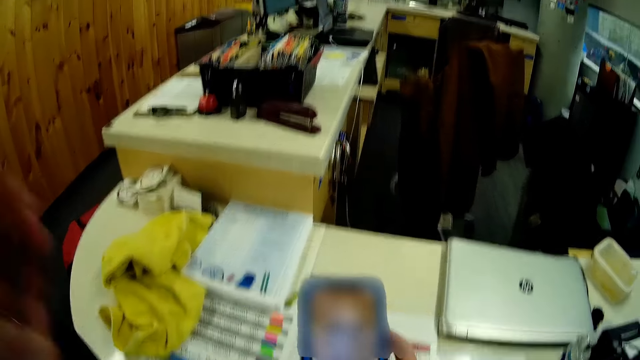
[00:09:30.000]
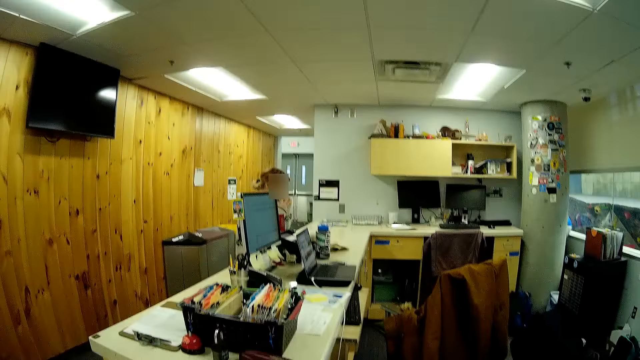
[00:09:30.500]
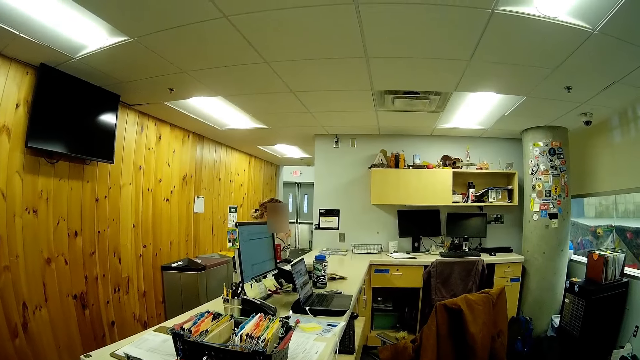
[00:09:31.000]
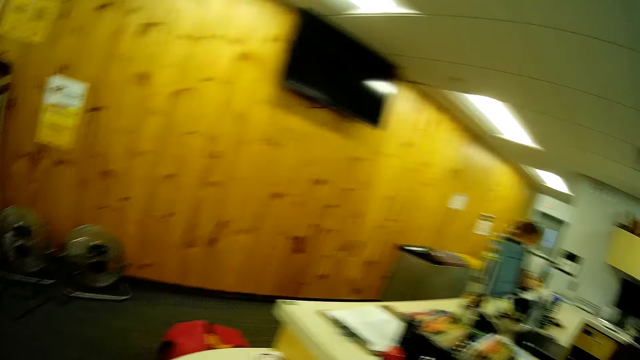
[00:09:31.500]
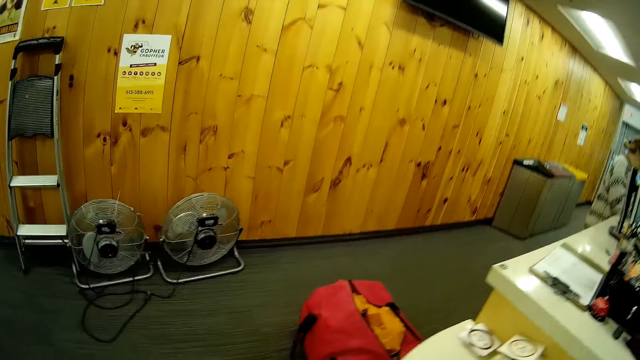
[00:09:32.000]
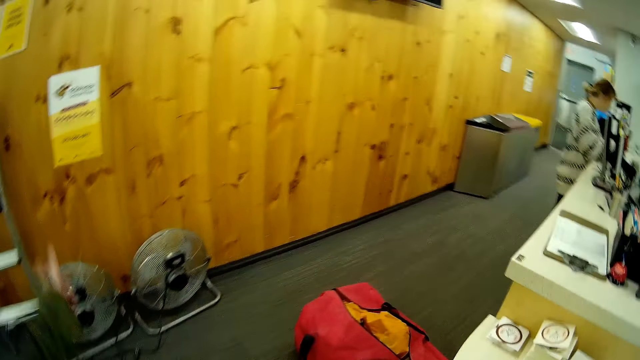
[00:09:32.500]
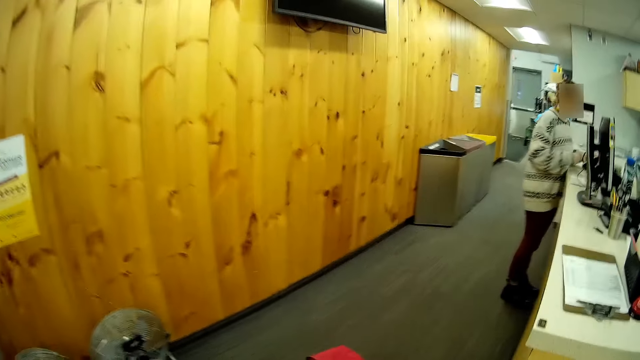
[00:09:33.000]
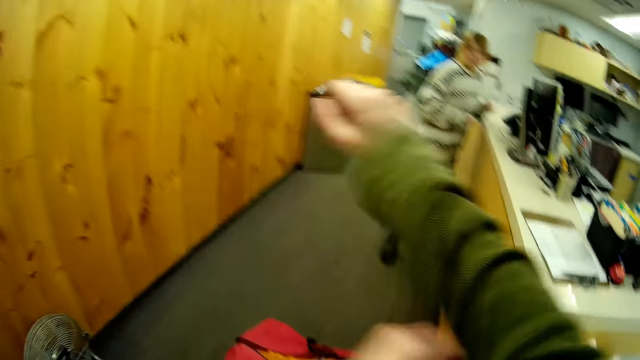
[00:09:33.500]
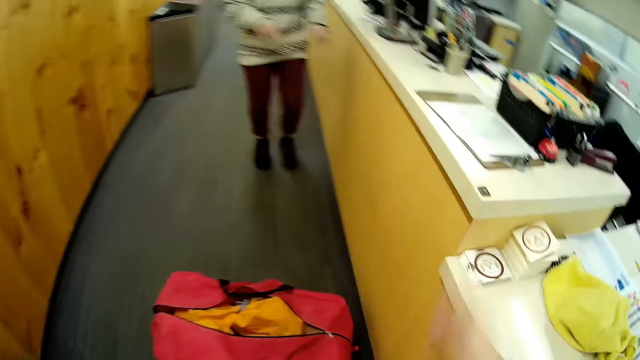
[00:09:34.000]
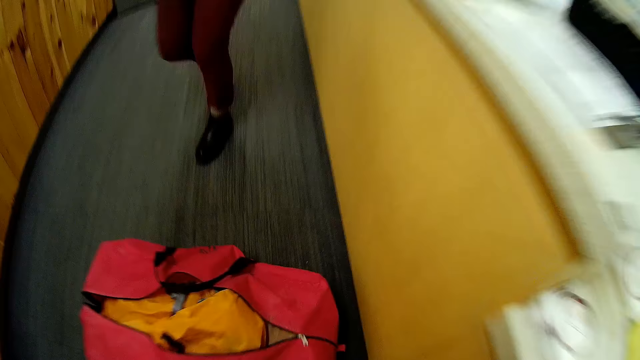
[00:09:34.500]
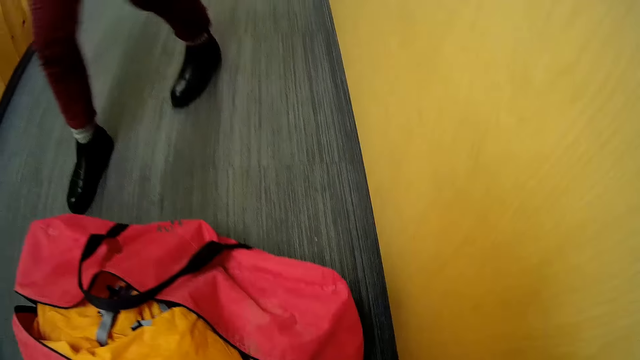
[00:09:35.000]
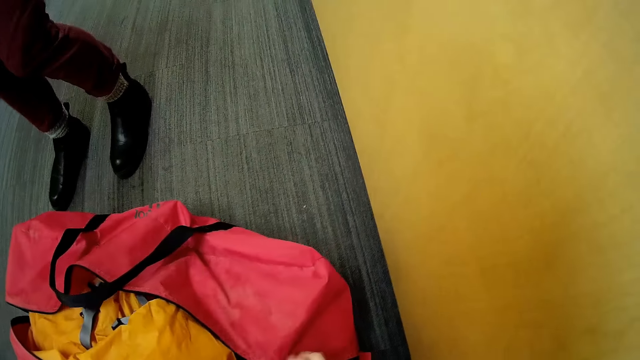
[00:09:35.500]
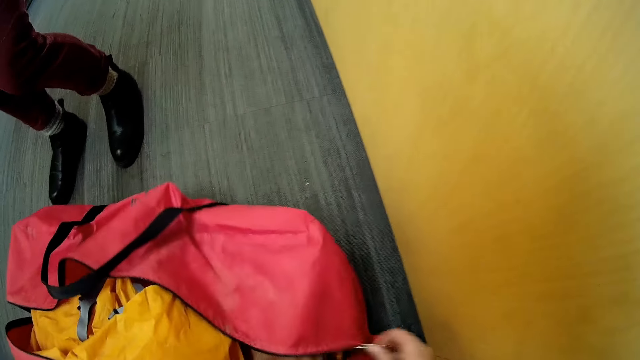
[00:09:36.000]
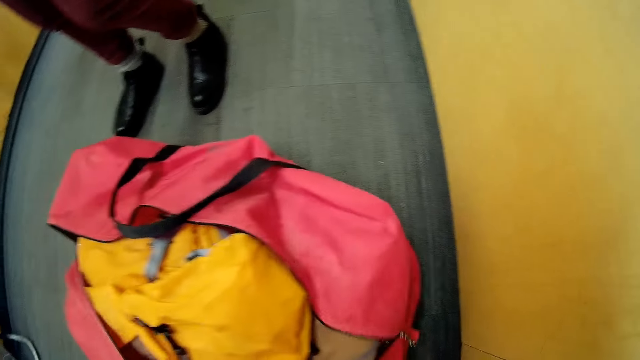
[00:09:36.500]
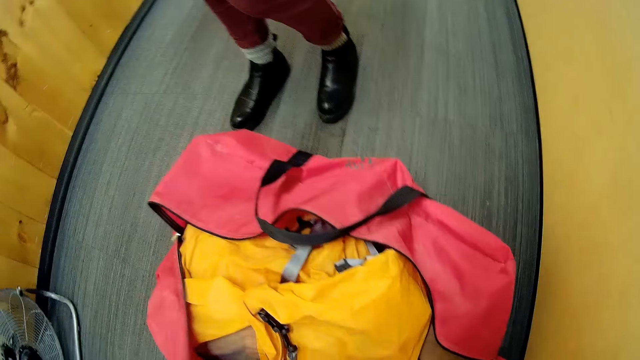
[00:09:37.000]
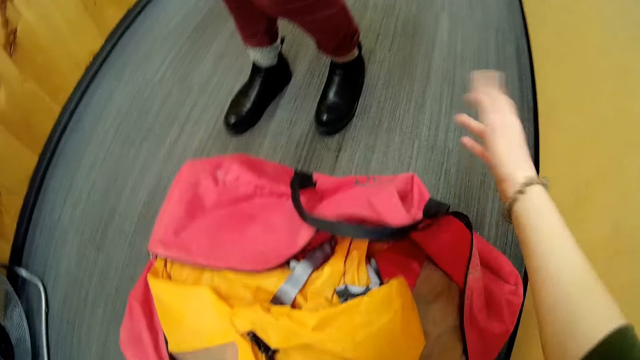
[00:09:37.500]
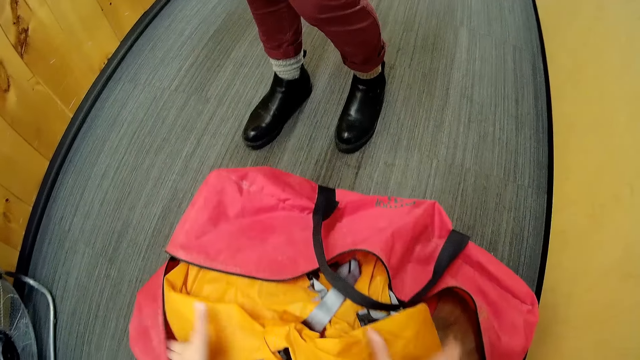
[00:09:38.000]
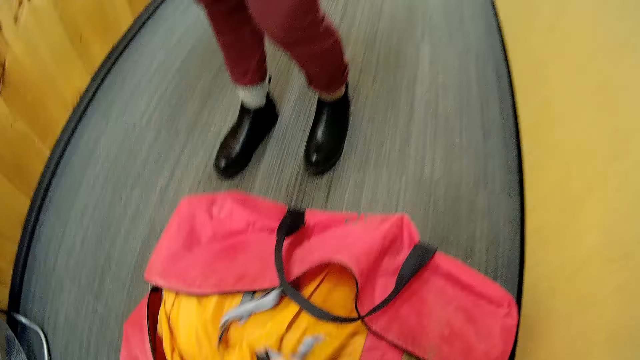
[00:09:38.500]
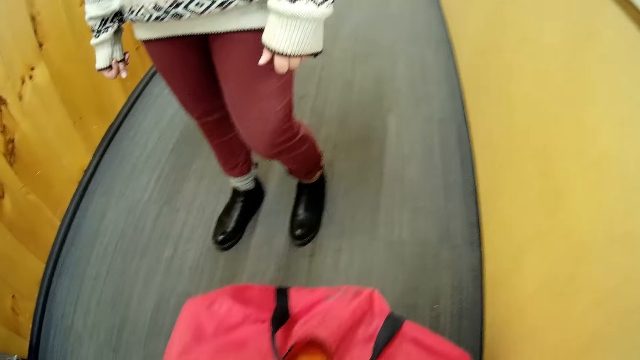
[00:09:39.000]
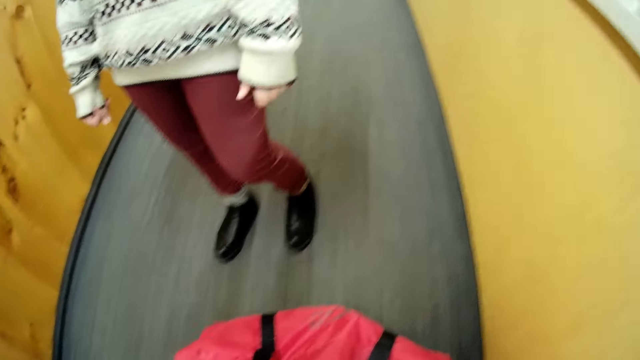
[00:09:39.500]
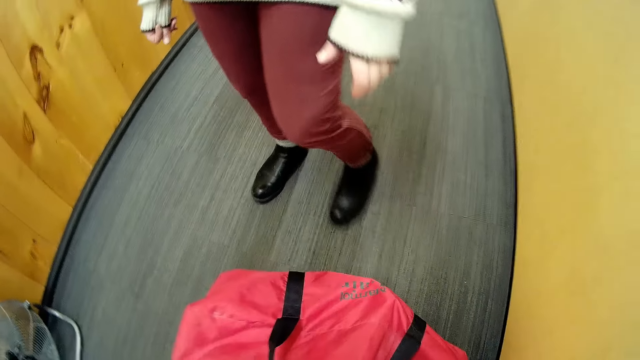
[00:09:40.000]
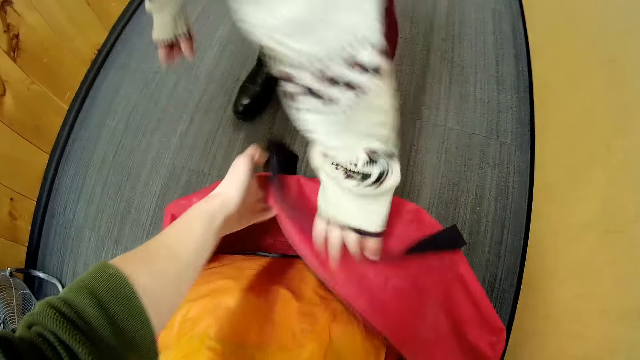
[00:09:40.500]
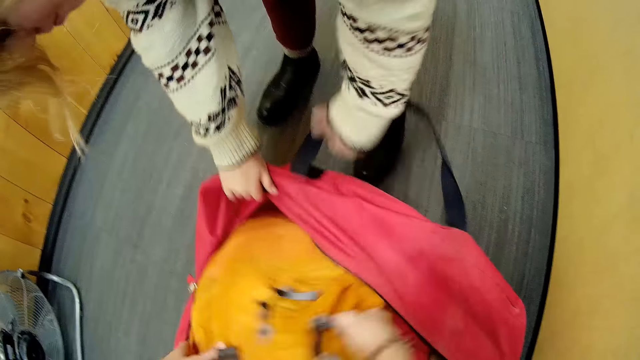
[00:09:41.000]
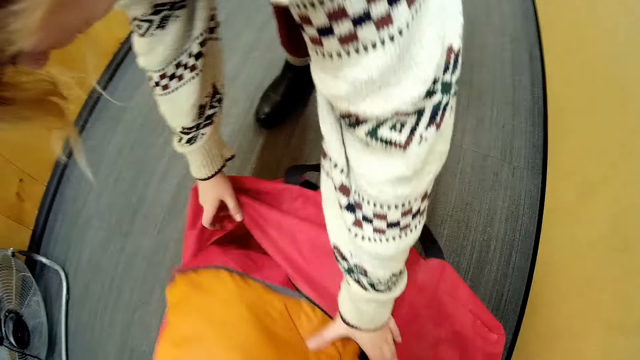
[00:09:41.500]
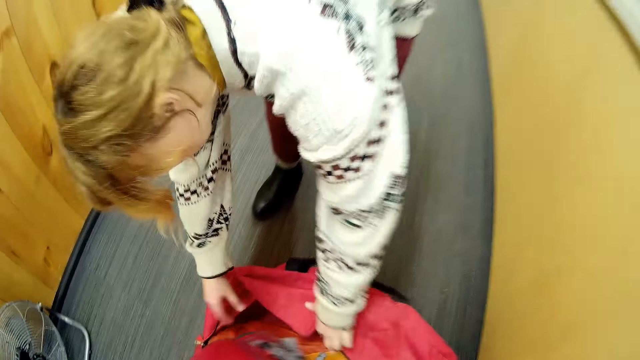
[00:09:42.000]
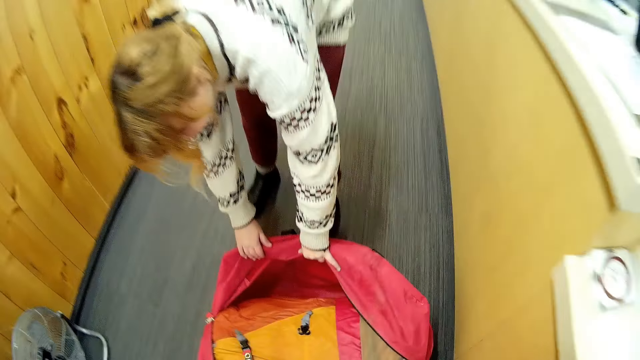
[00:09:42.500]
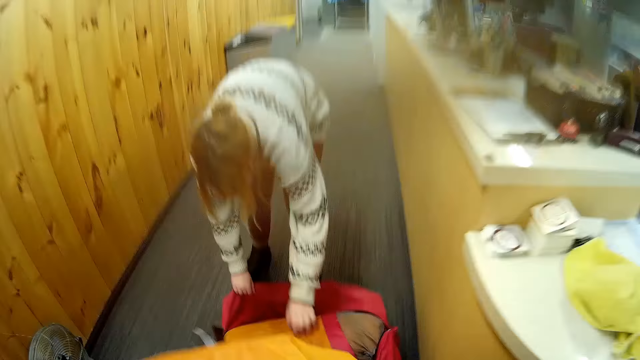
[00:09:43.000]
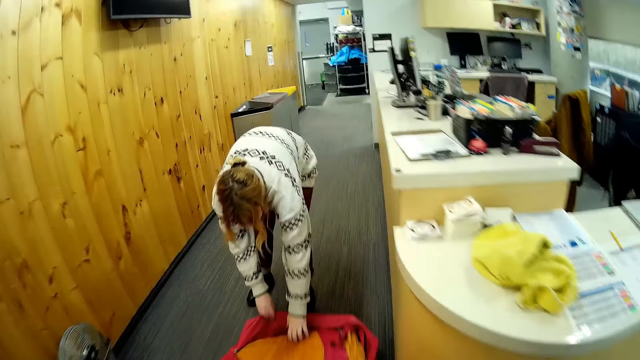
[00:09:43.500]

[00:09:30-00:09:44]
The camera wearer adjusts the camera. He looks around. He walks around the room. He waves the hand. He pulls his right sleeve with his left hand. He folds up the right hand sleeve. He unzips the bag on the floor with his right hand. He pulls a camp bed out of the bag with both hands. The woman pulls the bag with both hands. The camera wearer opens the bag. He removes a tent from the bag.

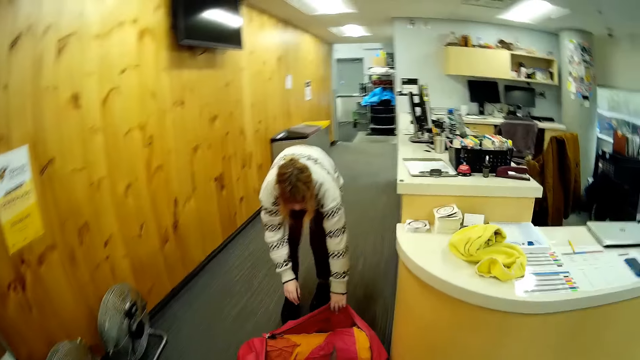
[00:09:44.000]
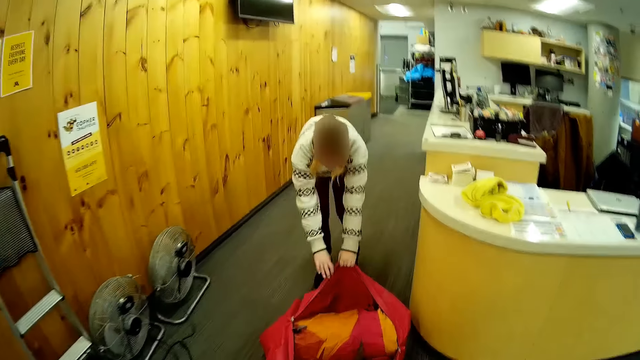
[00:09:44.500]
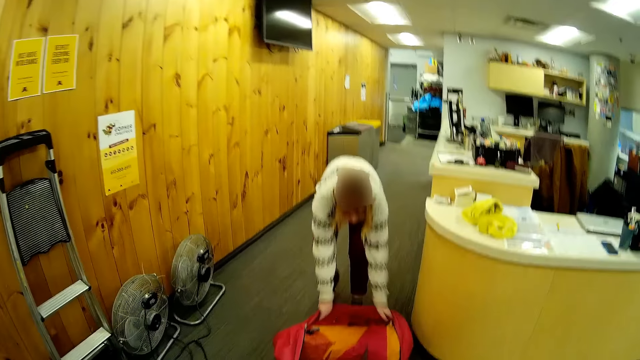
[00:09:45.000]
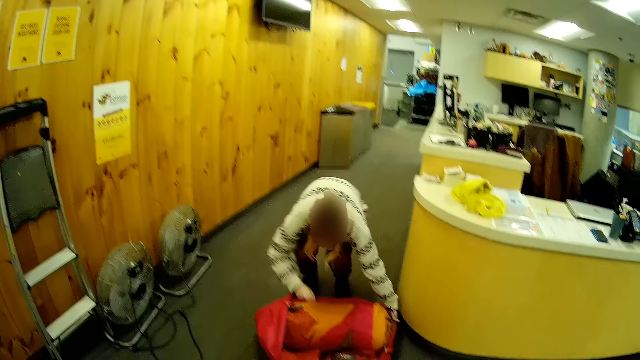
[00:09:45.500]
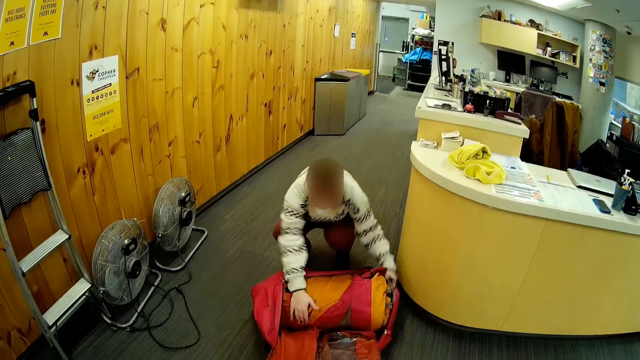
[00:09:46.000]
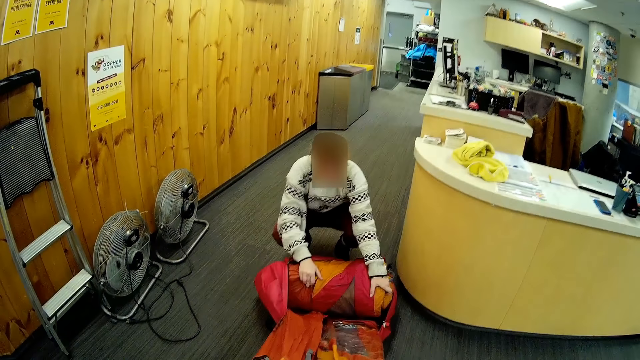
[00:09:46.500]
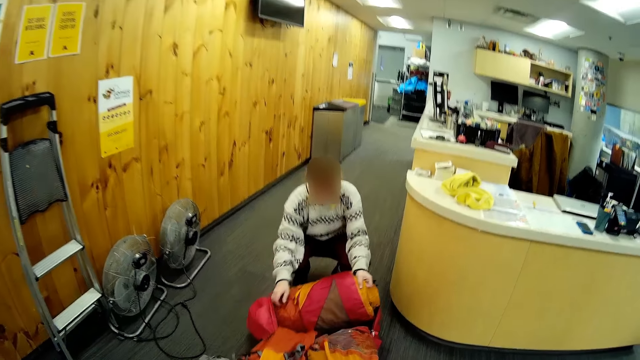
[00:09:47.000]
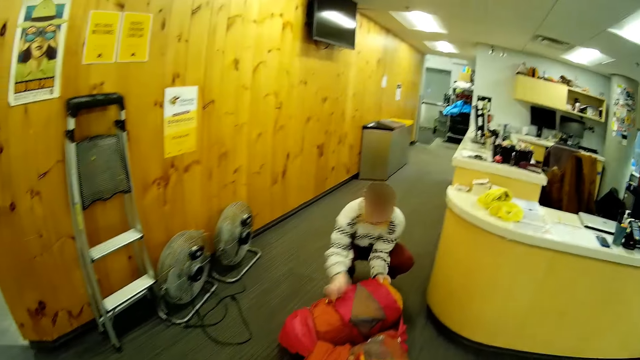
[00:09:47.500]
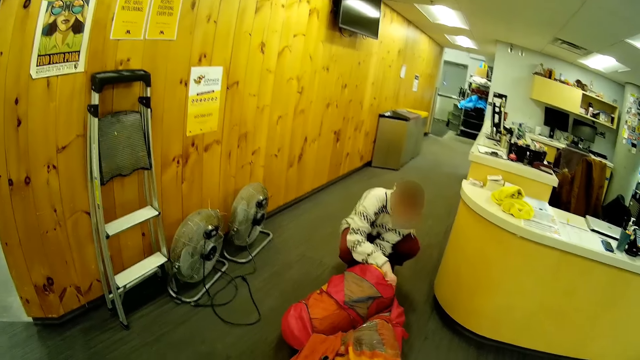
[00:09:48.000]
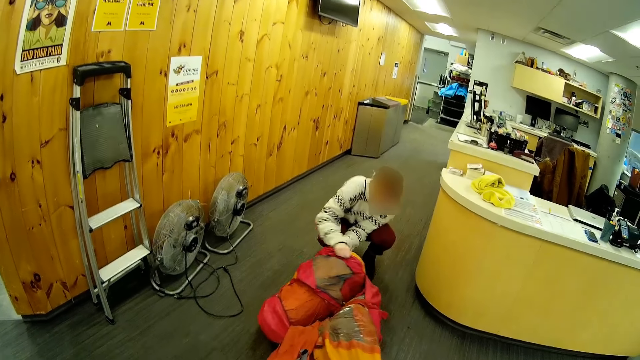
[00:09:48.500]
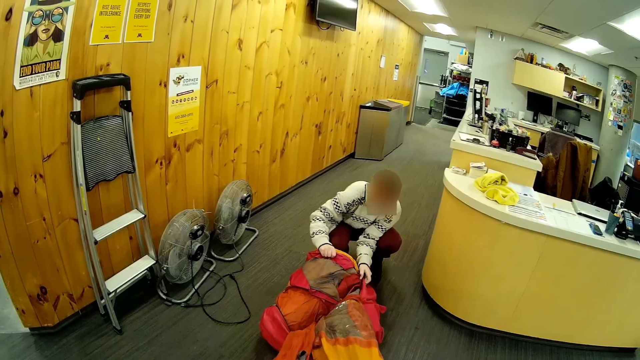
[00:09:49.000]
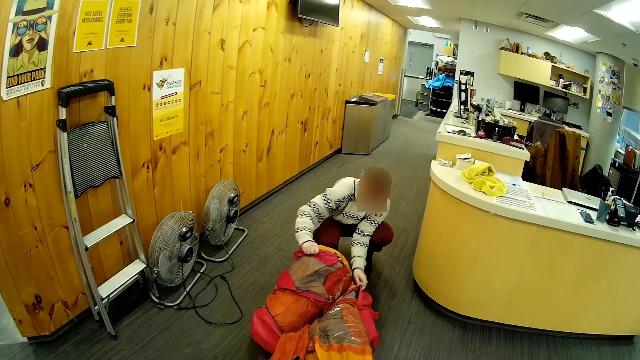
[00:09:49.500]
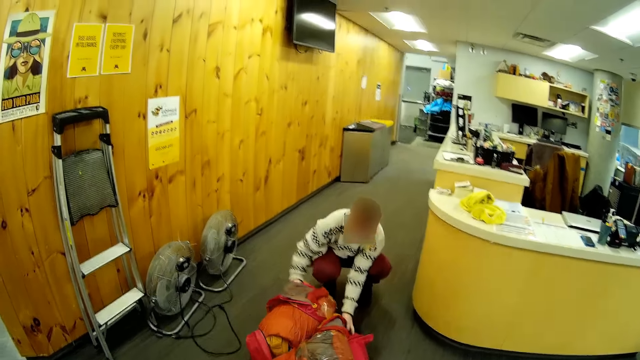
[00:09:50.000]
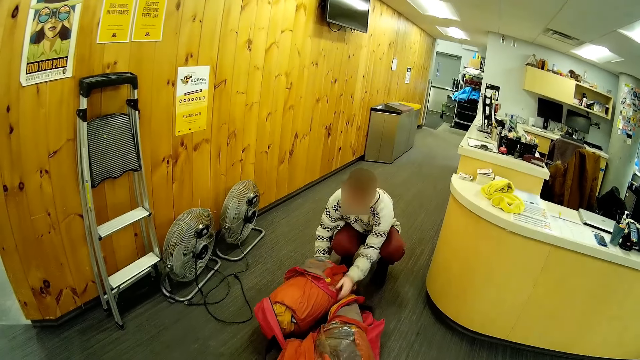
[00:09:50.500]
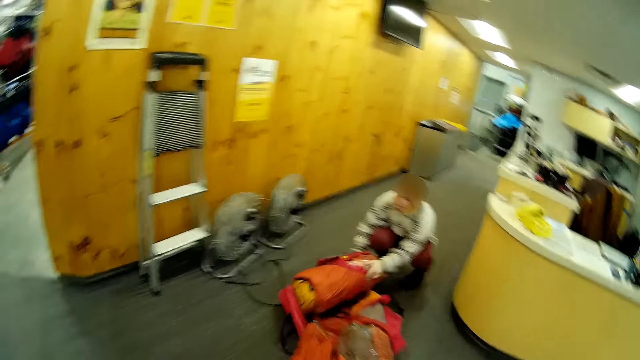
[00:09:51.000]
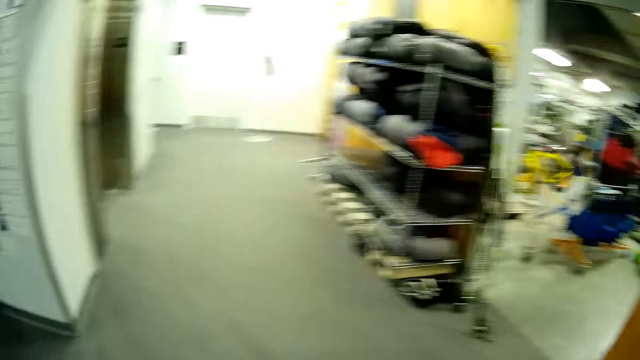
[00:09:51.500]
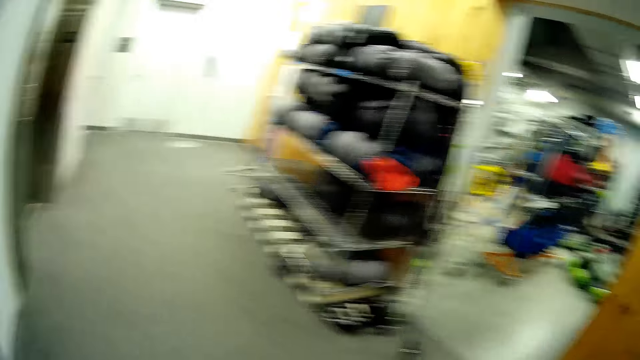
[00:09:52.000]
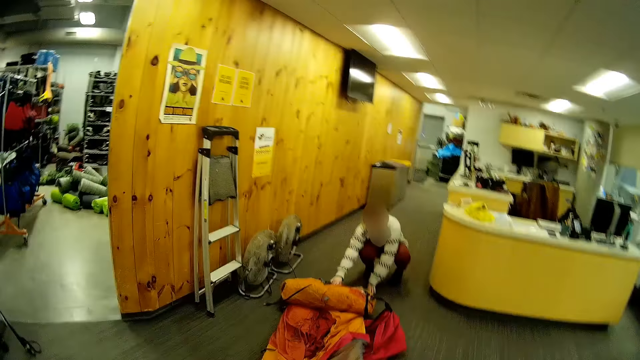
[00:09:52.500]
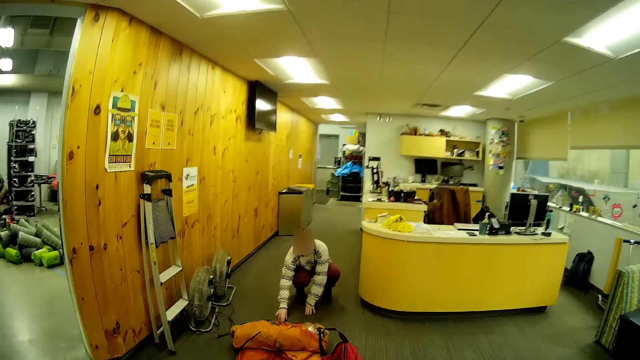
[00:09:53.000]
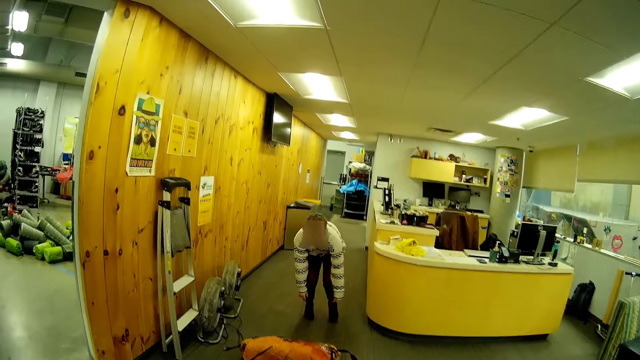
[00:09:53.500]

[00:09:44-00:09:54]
The camera wearer moves back. The woman pulls the camp bed out of the bag with both hands. The camera wearer unpacks the tent. They turn around.
